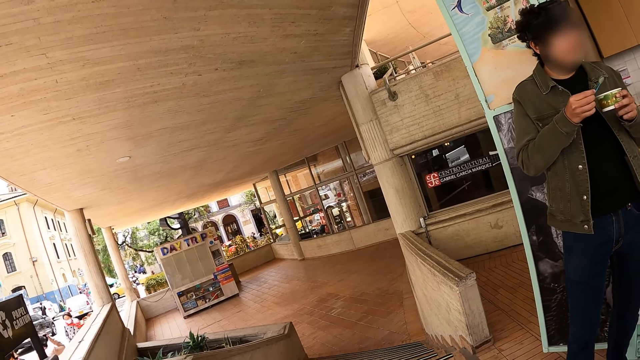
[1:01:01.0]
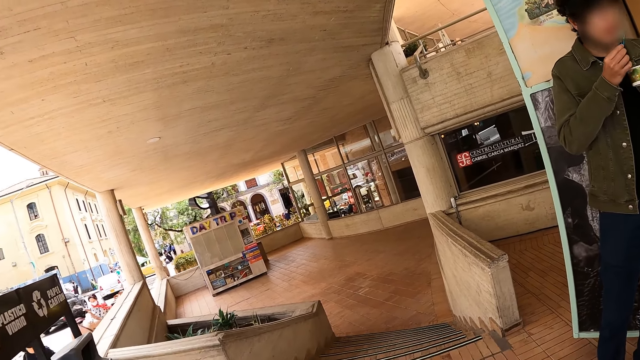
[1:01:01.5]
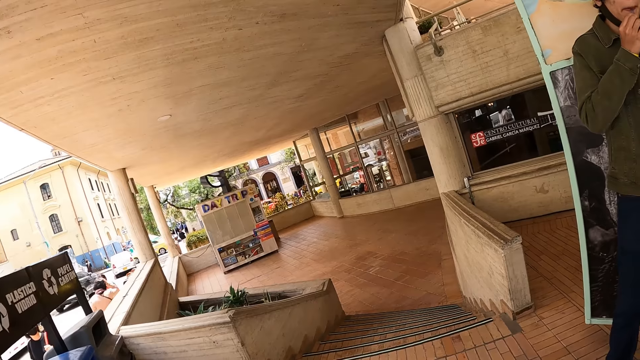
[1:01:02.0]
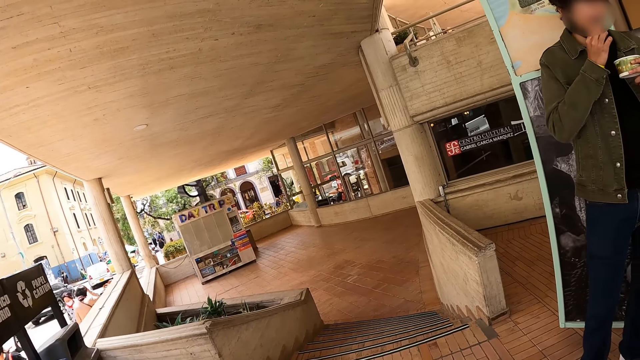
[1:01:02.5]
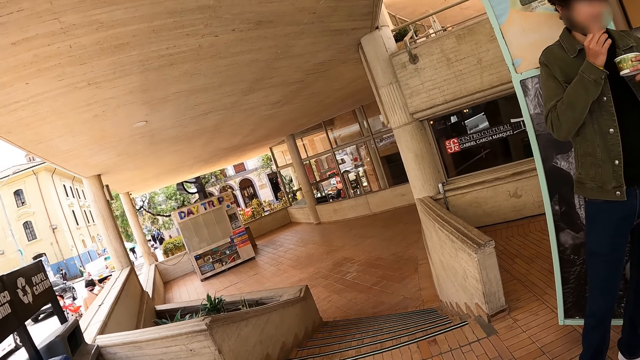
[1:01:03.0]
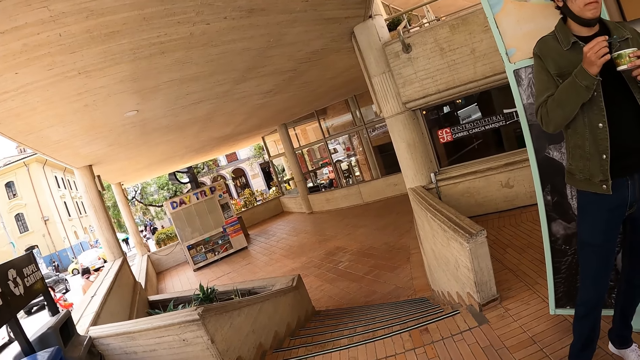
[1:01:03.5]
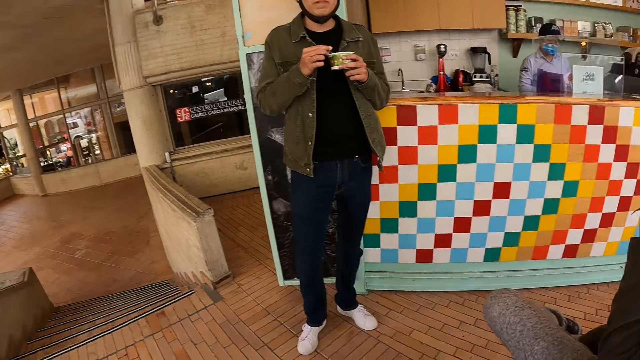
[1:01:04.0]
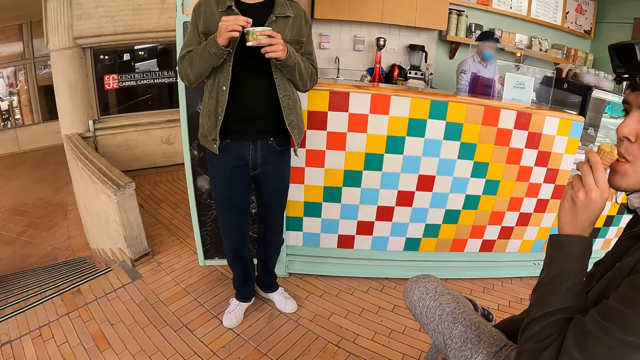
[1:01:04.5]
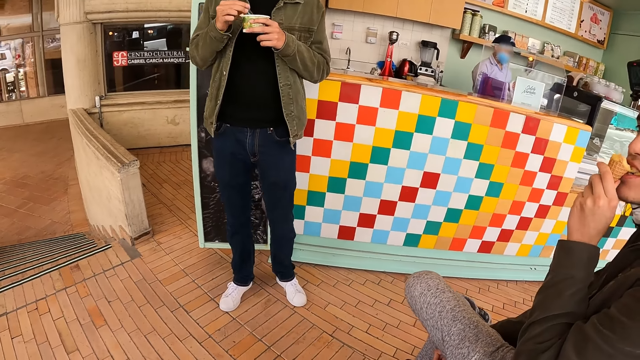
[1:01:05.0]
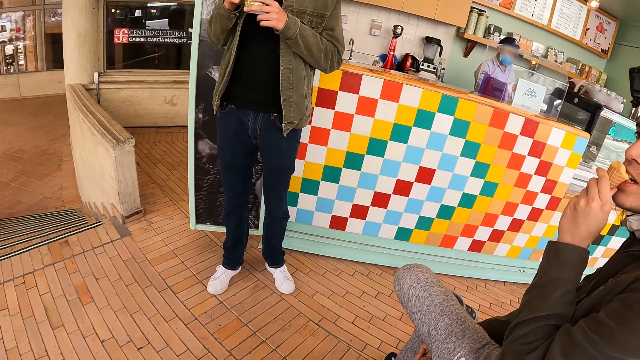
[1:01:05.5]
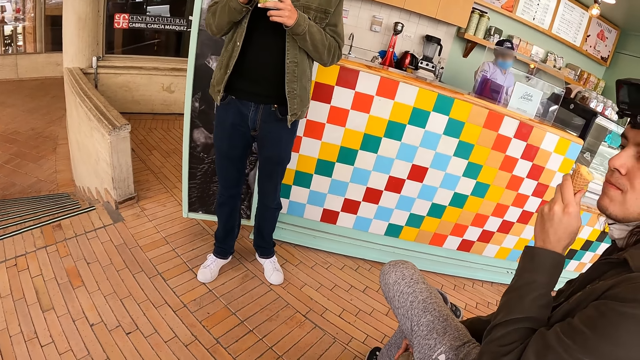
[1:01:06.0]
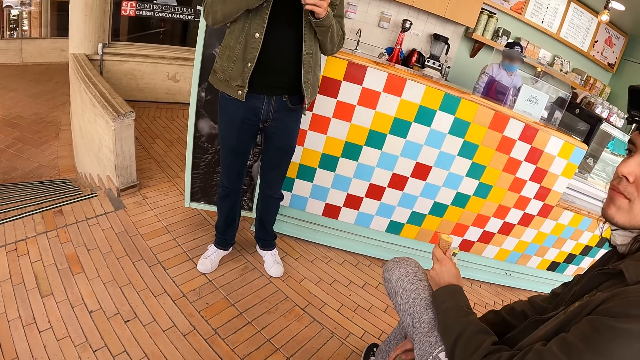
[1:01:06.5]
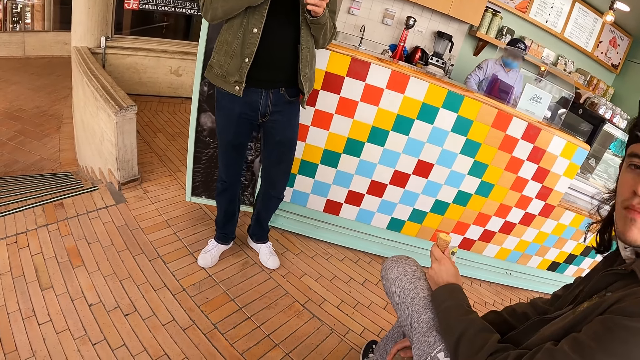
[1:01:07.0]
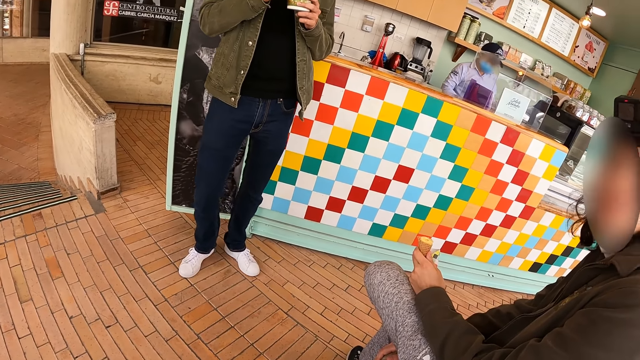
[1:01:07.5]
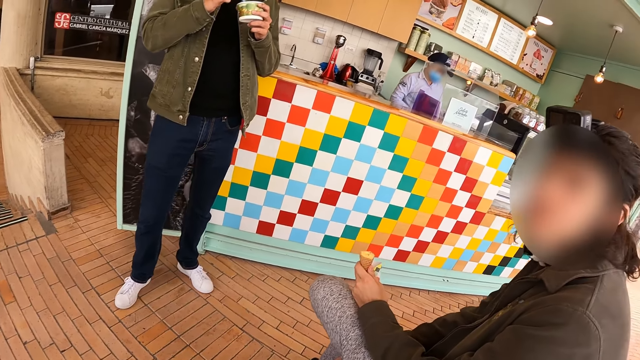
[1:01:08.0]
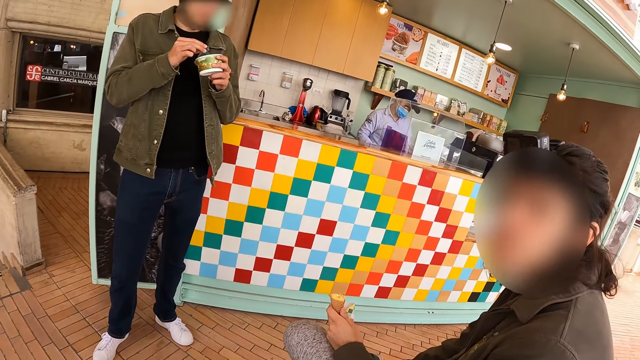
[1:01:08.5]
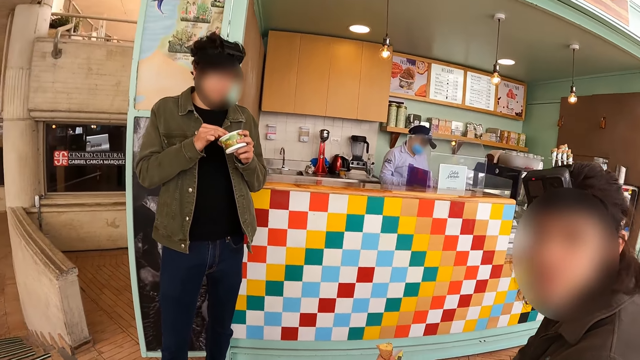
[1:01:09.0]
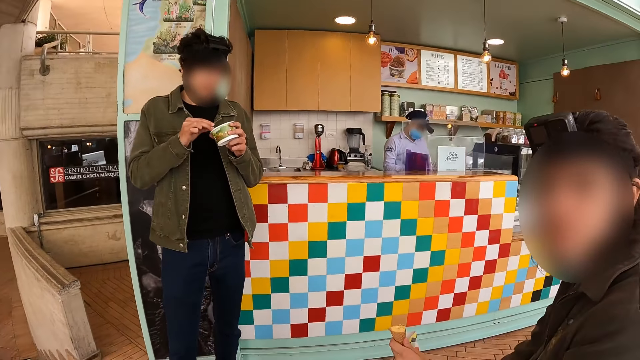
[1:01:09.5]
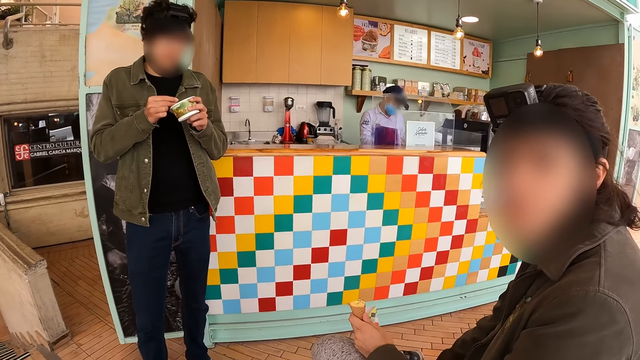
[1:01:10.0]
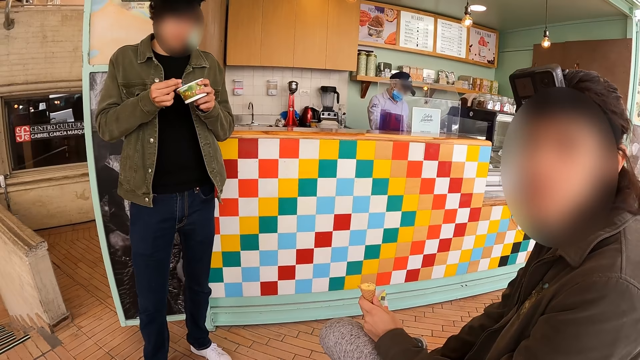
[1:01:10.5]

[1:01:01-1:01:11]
The camera wearer stares at a man. They interact with another man.

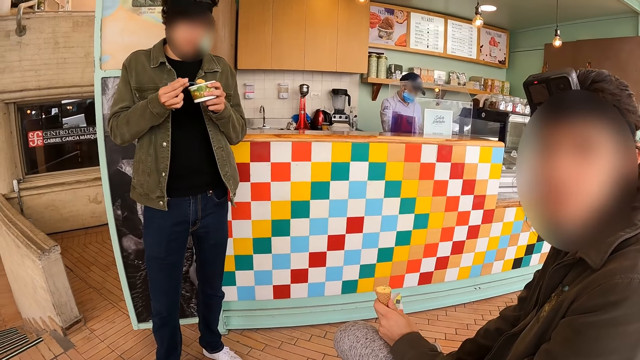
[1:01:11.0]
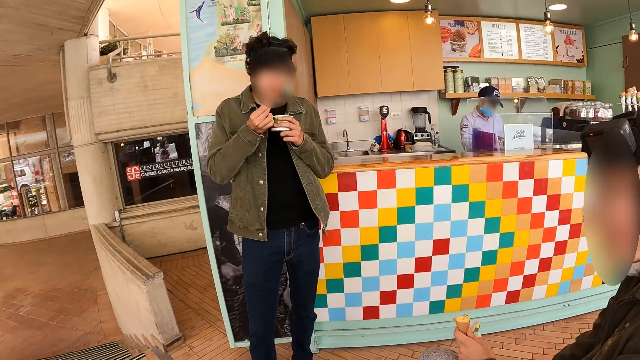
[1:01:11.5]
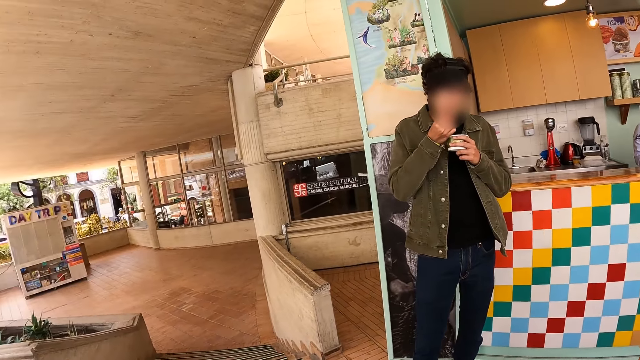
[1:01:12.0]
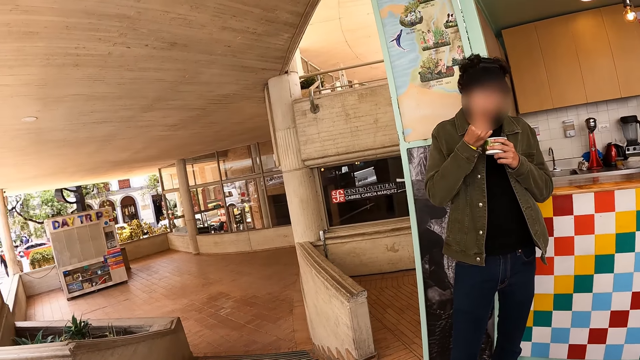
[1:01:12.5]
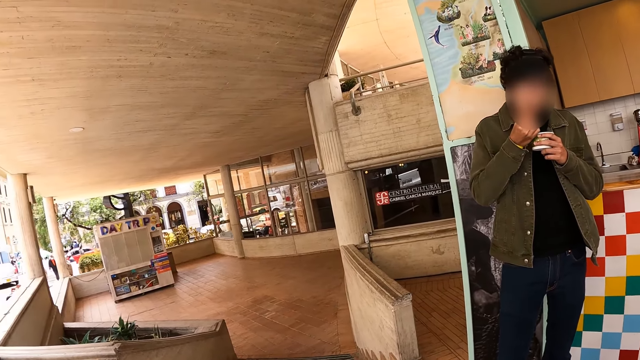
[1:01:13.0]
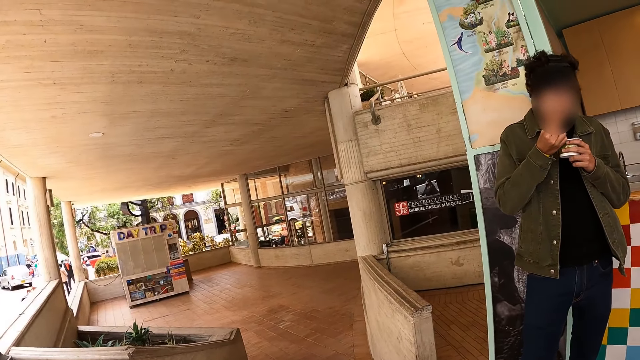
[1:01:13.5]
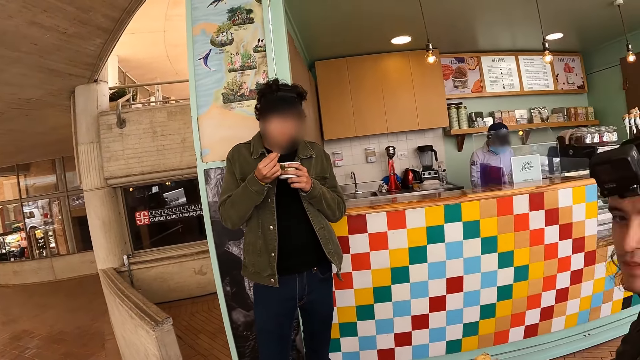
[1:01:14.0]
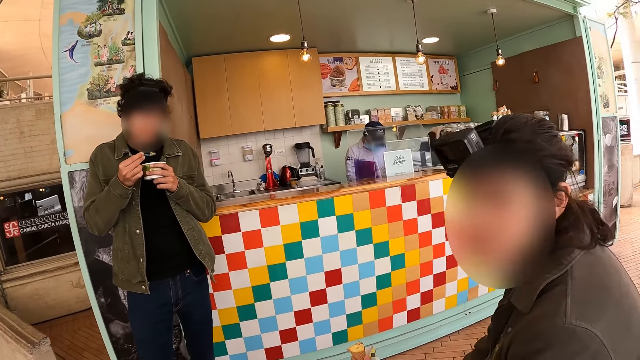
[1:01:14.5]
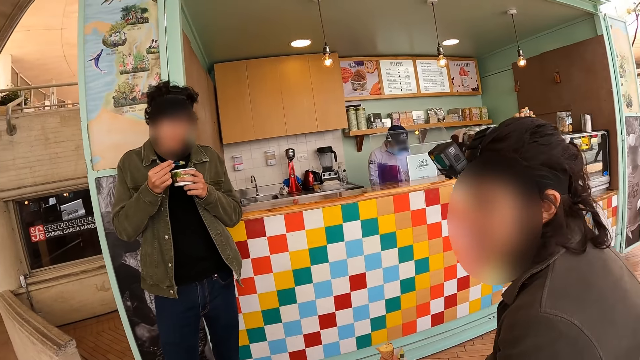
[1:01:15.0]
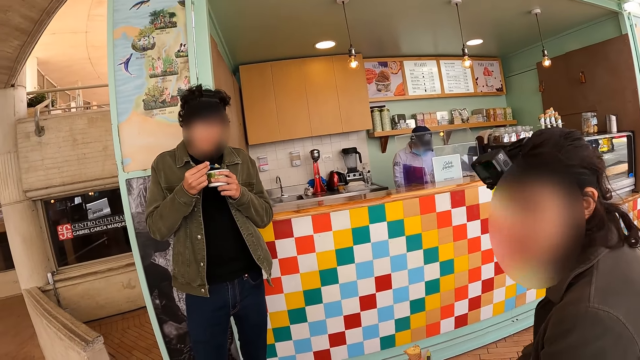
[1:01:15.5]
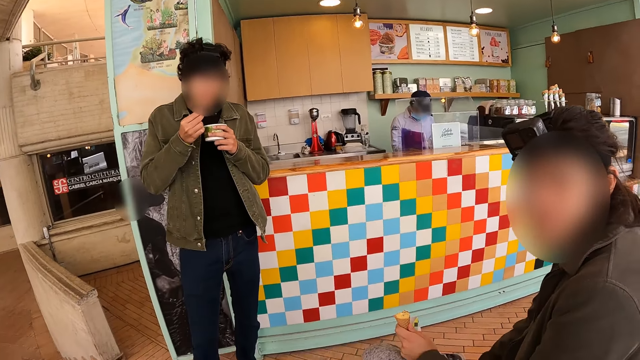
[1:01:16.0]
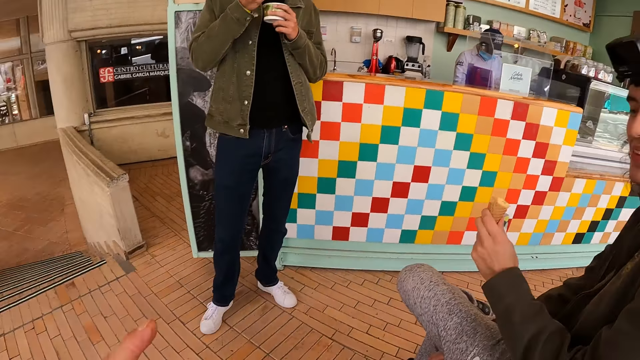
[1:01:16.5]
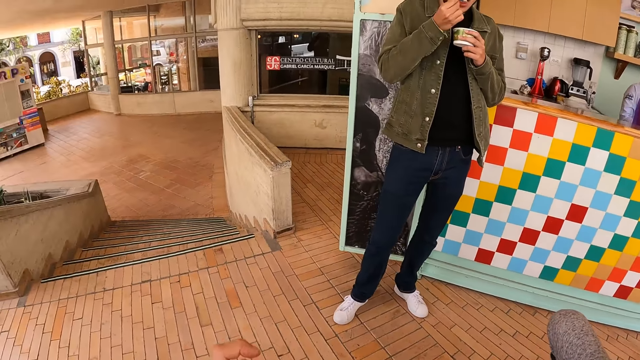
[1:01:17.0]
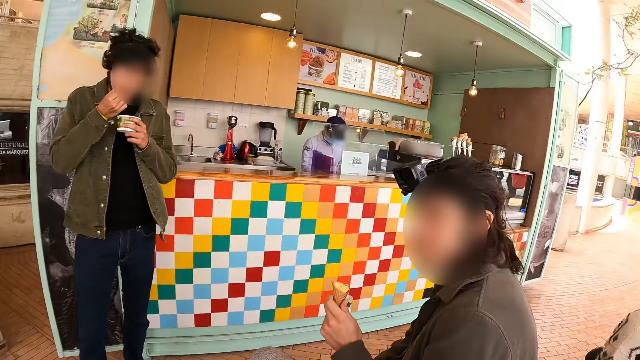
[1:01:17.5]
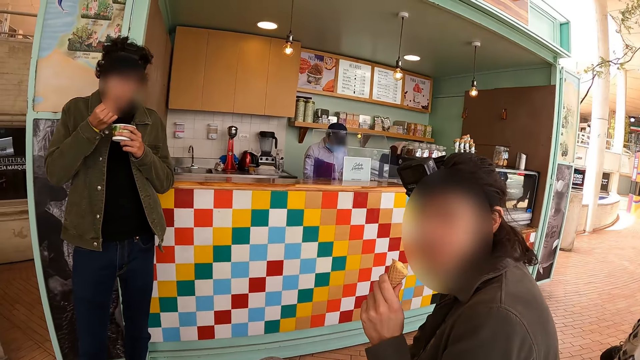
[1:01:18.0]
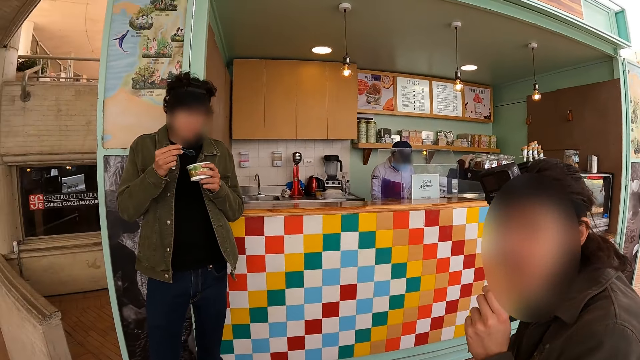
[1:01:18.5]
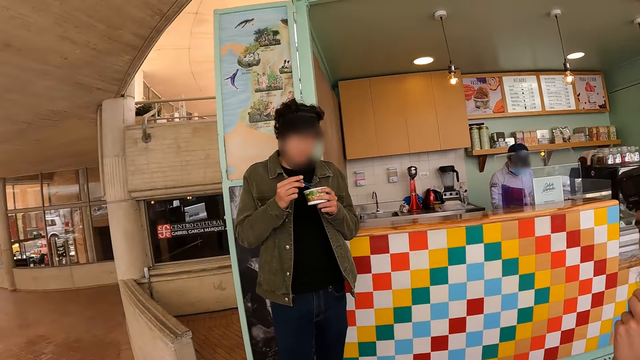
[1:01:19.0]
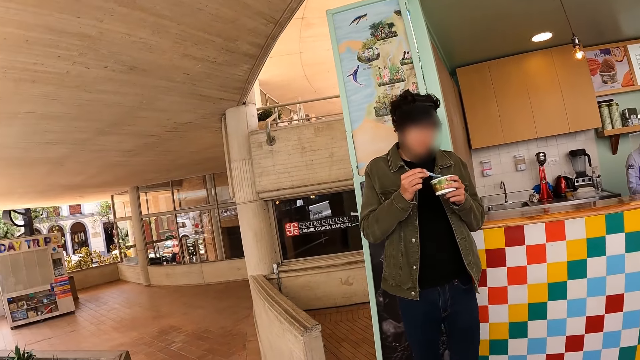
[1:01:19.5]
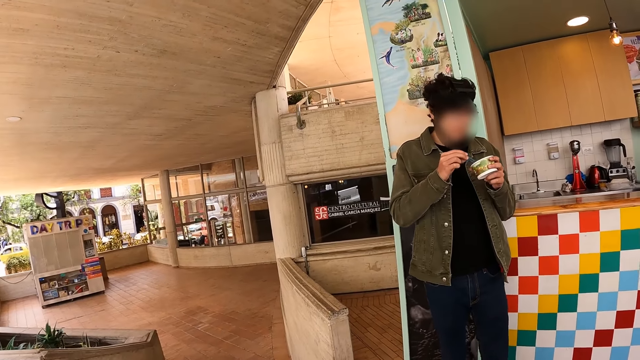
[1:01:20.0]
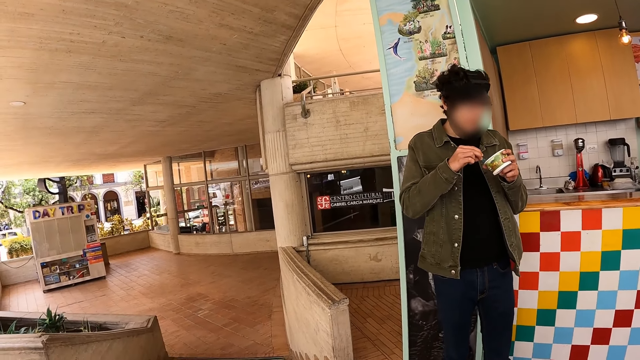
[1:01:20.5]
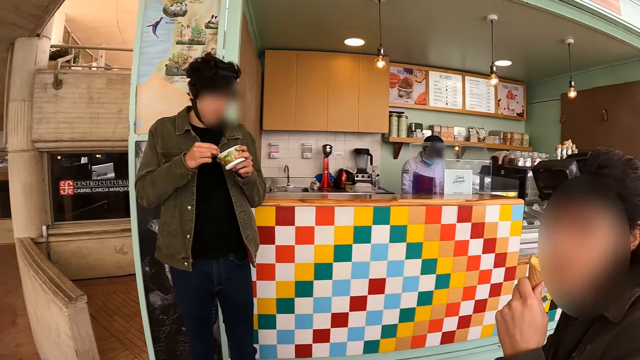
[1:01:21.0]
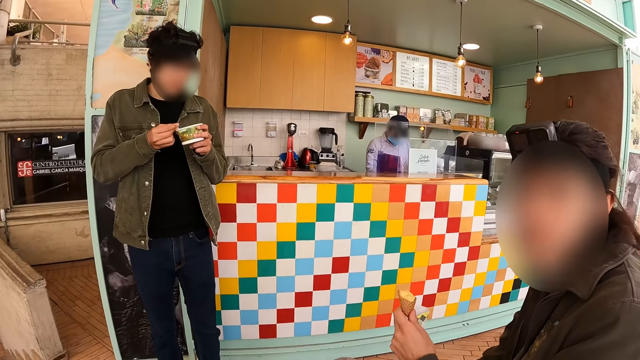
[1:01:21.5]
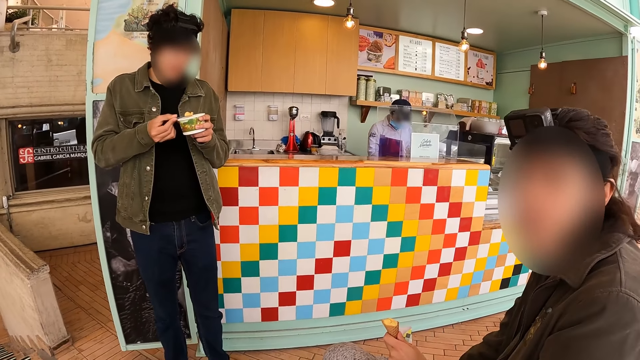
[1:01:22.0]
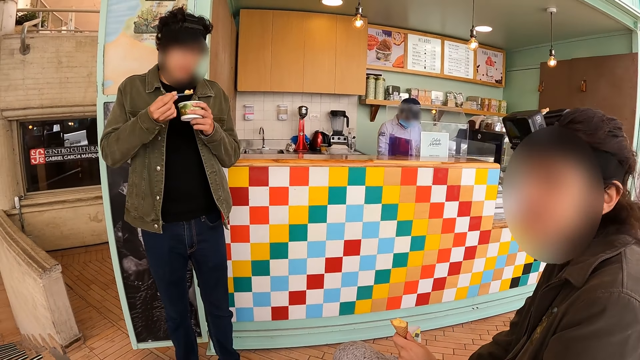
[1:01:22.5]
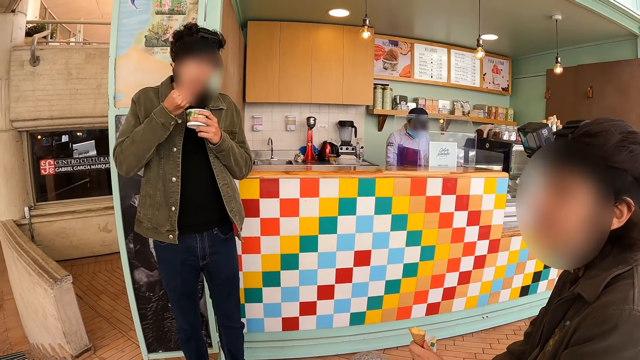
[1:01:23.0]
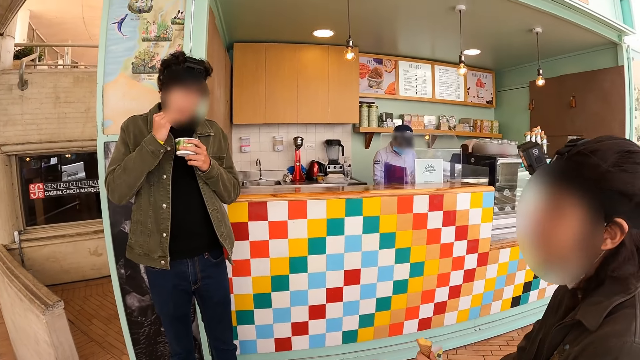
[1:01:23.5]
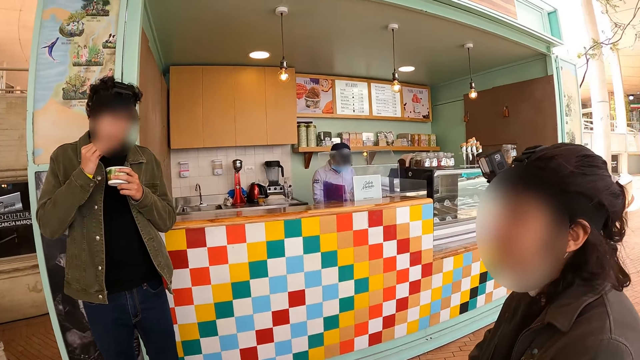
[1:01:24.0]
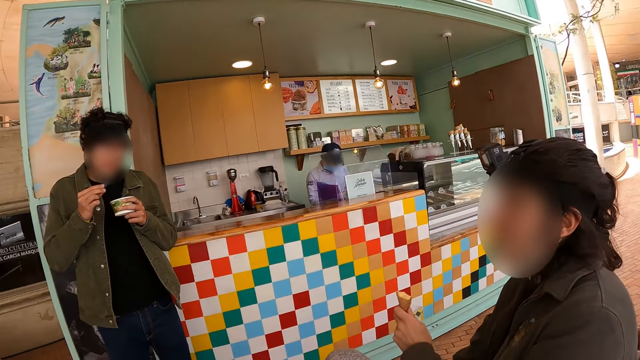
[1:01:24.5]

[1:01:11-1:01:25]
The camera wearer looks around the verandah. They interact with a man. They look around the verandah. They interact with the man.
